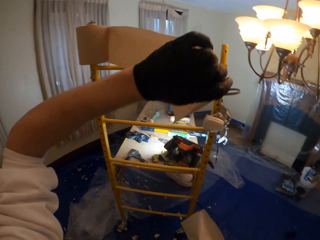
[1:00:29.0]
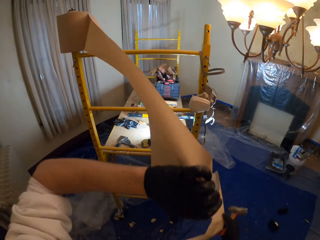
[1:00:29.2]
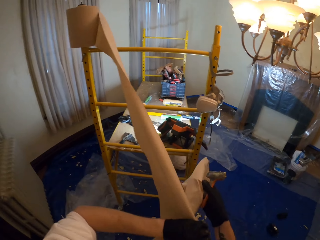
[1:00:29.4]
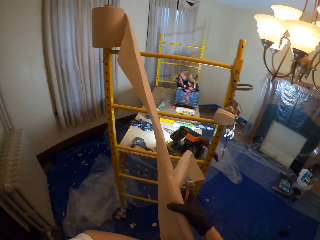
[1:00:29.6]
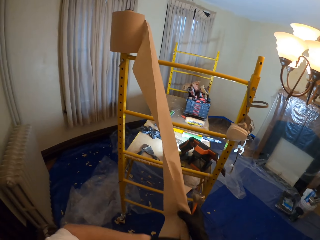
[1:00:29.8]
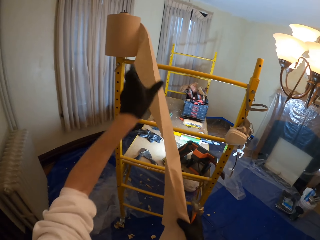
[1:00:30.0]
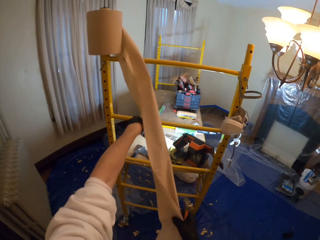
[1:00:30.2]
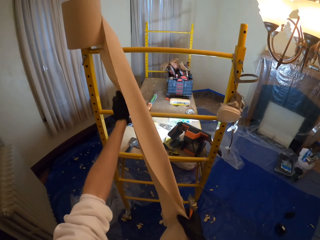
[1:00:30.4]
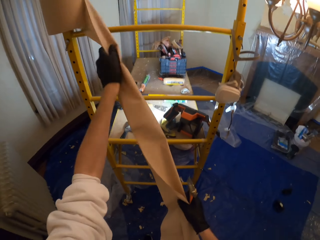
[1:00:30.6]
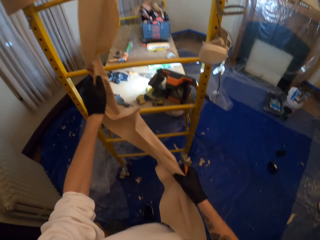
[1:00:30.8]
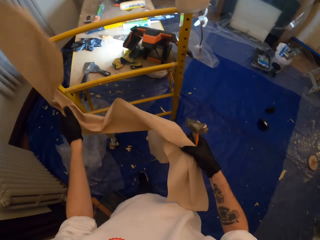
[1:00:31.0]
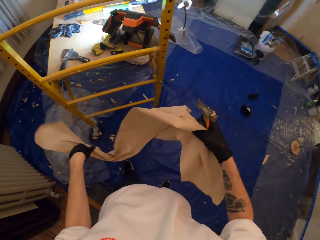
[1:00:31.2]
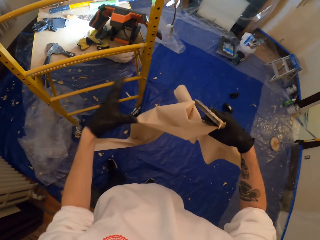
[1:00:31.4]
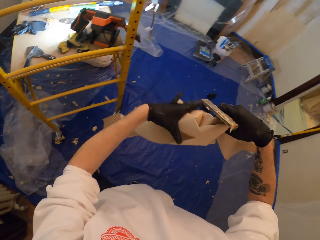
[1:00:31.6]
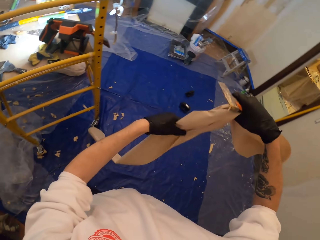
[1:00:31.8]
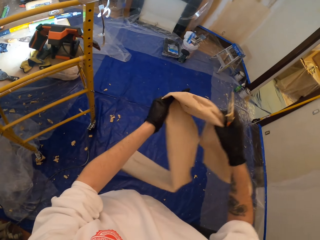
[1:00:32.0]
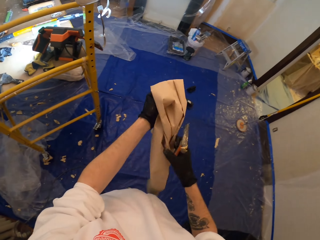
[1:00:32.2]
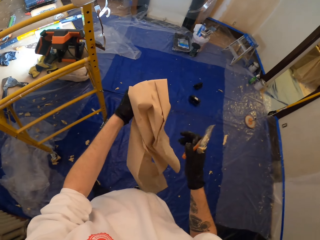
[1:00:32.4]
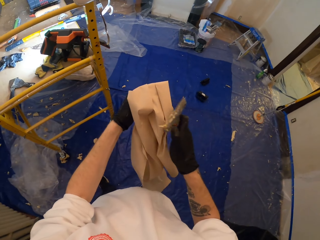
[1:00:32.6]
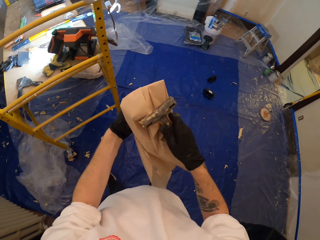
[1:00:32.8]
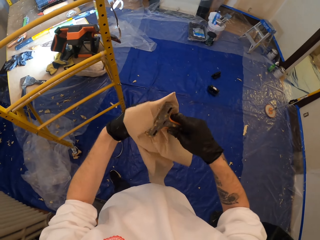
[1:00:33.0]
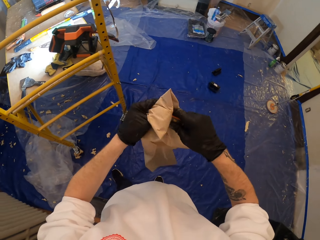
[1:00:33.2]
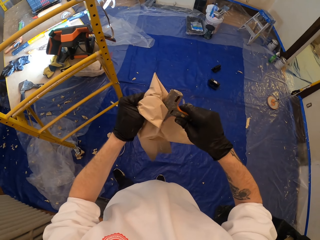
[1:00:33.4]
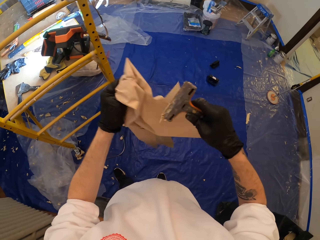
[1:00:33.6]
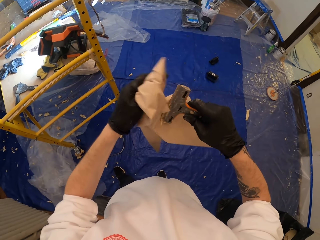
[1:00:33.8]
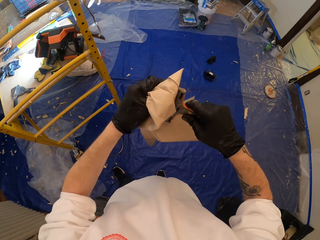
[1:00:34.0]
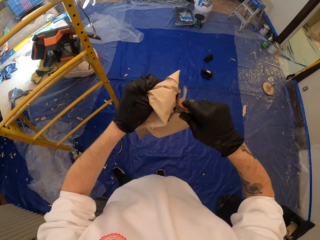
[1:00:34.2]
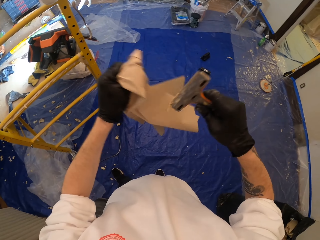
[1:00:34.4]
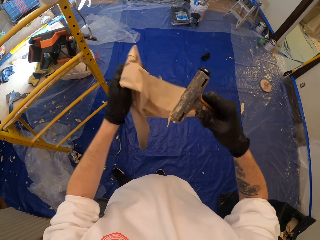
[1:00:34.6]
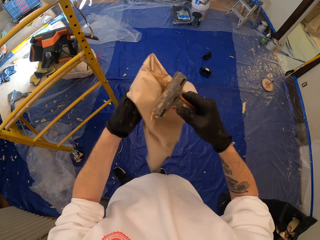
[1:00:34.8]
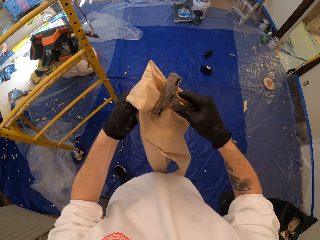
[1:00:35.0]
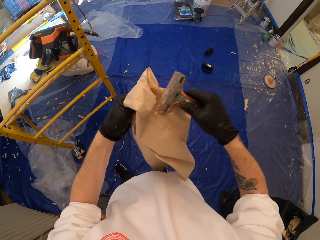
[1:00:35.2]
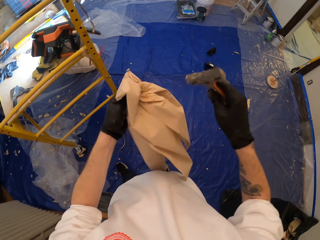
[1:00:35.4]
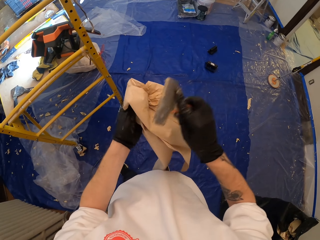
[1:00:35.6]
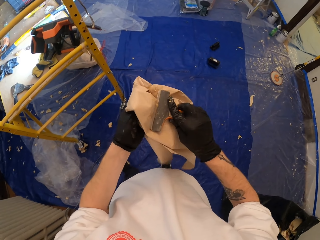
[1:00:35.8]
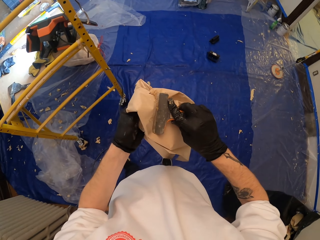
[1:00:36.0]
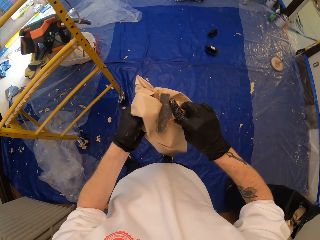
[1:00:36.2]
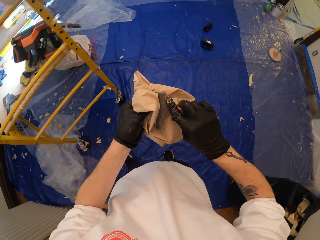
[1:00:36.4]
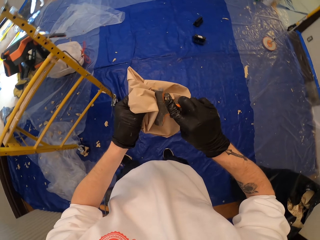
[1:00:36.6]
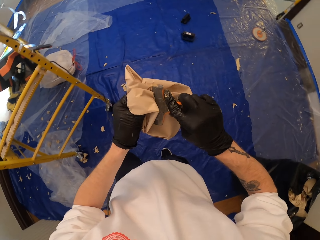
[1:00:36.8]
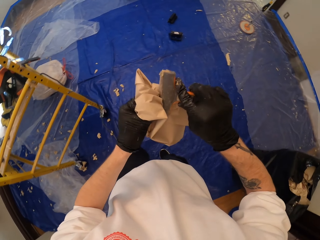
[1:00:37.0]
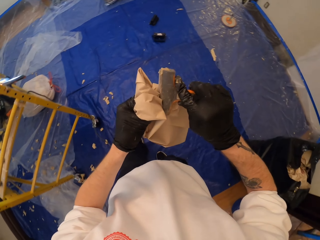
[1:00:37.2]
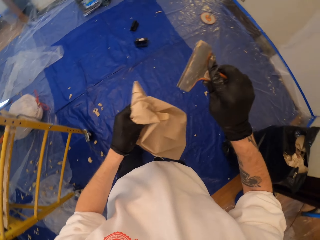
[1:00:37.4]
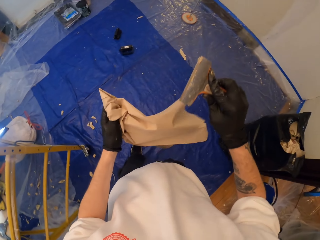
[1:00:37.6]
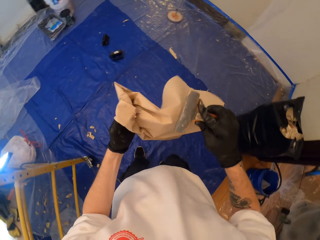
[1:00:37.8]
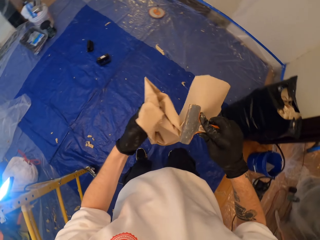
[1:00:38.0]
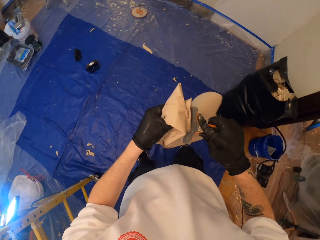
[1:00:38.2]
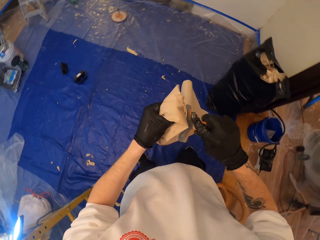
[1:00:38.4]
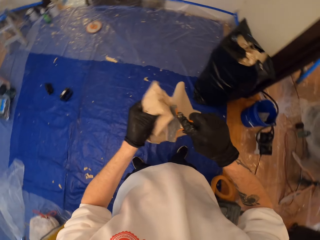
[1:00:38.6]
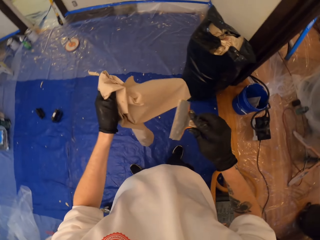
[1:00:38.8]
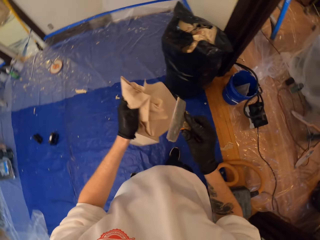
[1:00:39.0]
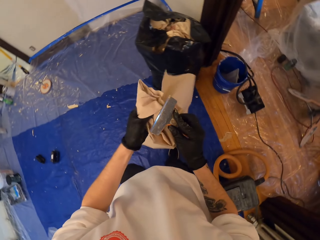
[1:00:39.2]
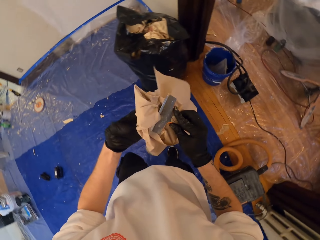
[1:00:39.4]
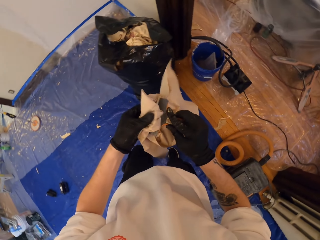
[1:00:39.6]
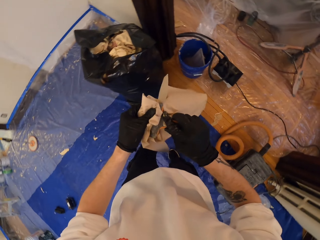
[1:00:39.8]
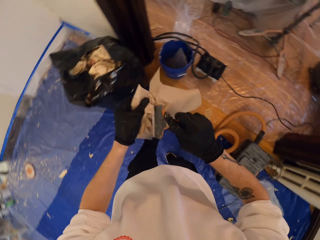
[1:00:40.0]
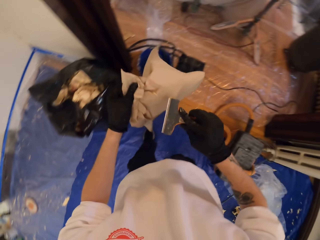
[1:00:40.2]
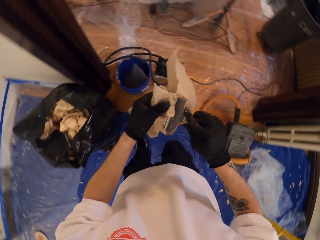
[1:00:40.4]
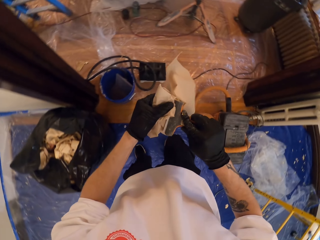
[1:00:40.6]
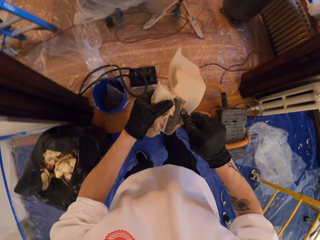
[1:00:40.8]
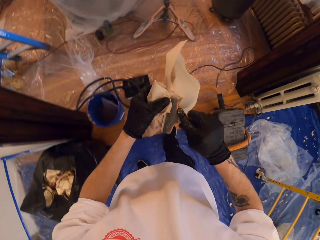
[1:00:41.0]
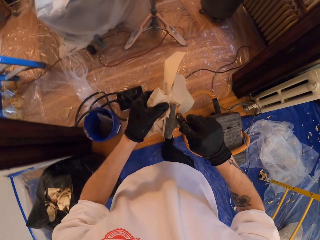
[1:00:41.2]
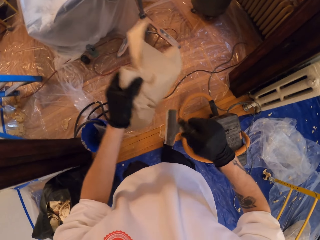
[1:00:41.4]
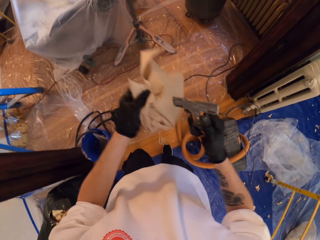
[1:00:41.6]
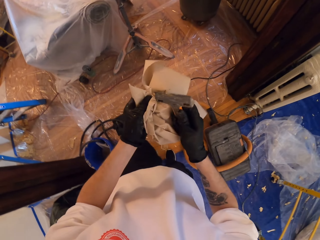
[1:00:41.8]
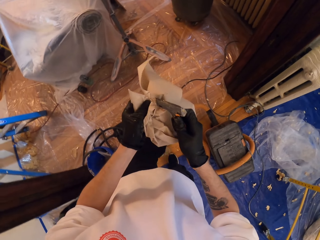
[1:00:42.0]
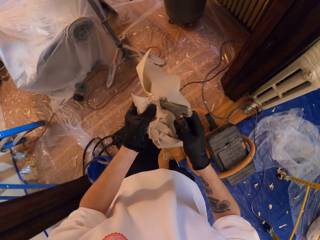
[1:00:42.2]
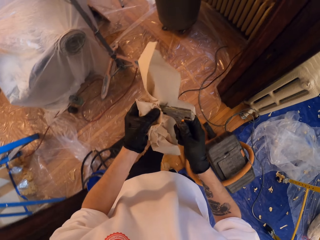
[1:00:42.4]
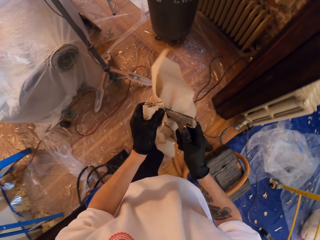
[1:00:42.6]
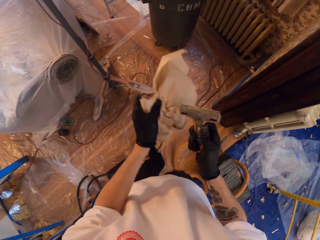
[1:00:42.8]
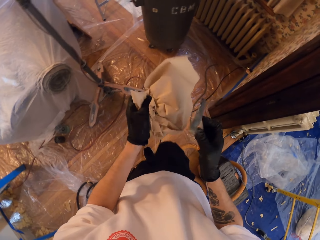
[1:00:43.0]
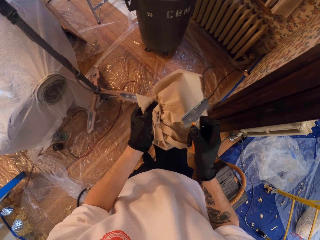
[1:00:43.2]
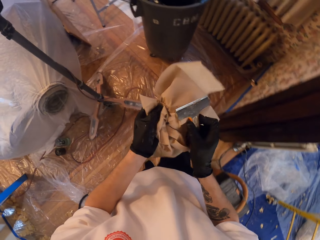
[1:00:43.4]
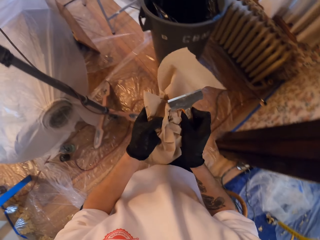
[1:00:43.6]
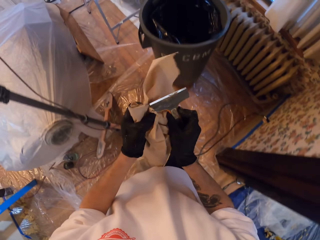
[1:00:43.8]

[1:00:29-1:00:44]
The camera wearer wipes the scraper with a paper towel. They walk around. They wipe the scraper with the paper towel again and walk around.

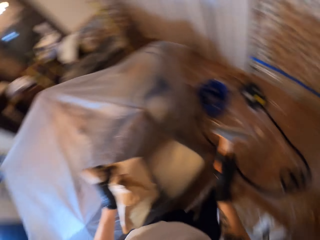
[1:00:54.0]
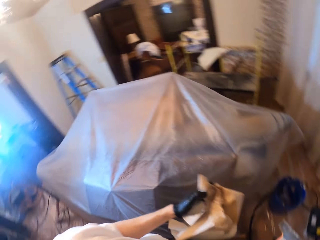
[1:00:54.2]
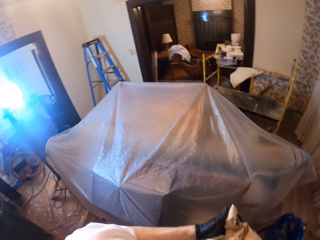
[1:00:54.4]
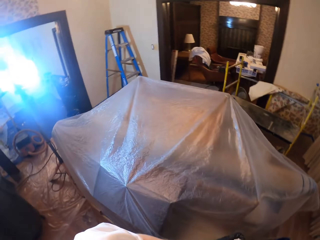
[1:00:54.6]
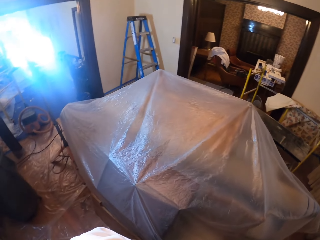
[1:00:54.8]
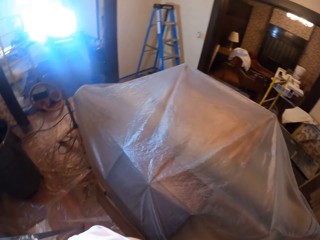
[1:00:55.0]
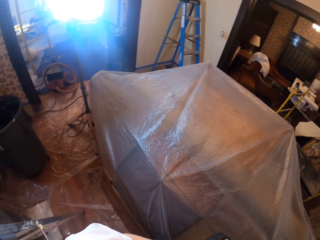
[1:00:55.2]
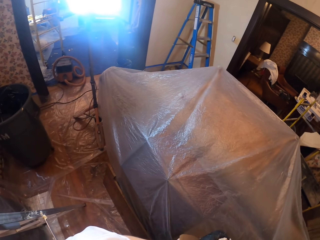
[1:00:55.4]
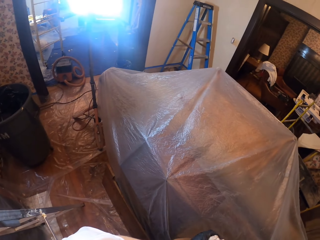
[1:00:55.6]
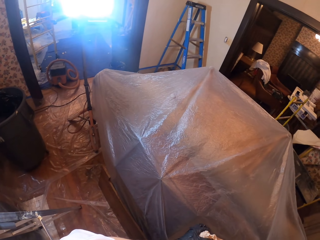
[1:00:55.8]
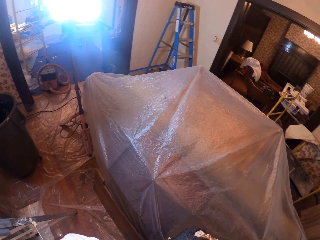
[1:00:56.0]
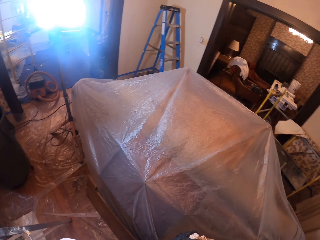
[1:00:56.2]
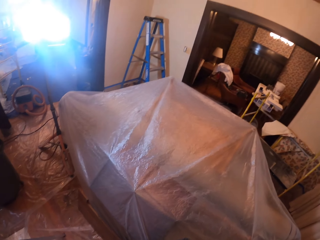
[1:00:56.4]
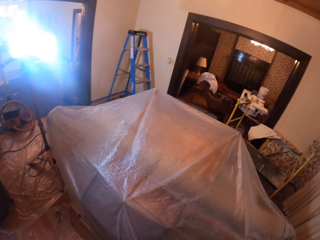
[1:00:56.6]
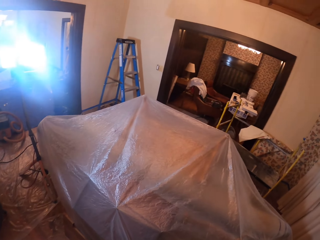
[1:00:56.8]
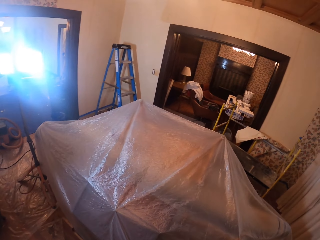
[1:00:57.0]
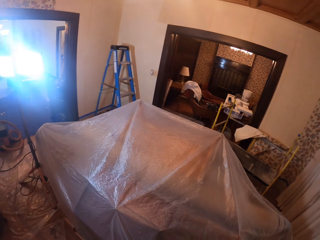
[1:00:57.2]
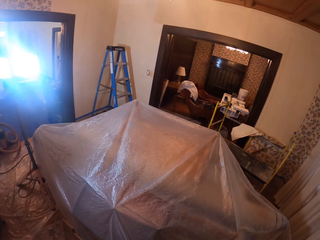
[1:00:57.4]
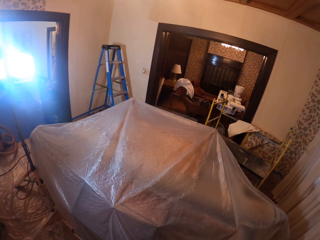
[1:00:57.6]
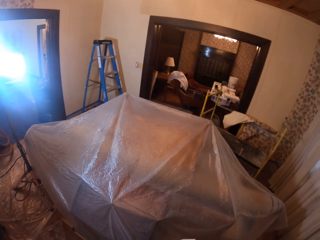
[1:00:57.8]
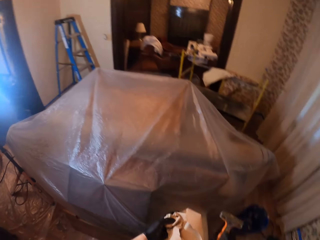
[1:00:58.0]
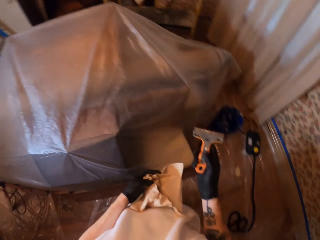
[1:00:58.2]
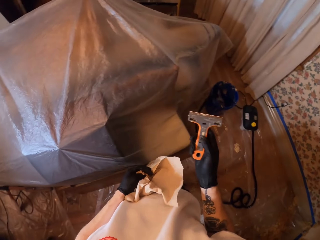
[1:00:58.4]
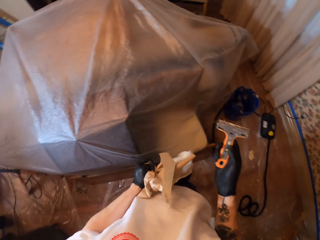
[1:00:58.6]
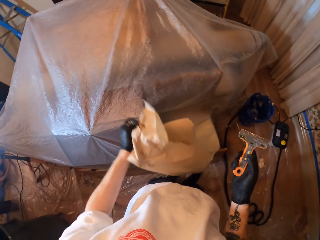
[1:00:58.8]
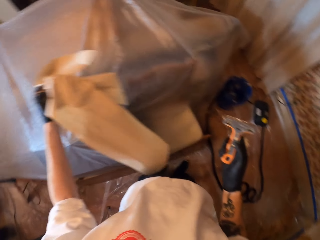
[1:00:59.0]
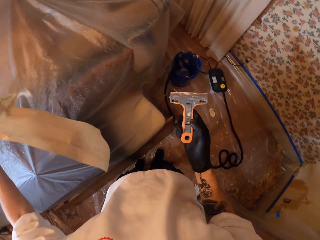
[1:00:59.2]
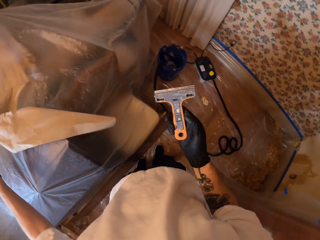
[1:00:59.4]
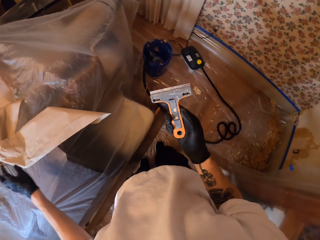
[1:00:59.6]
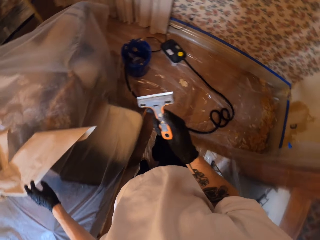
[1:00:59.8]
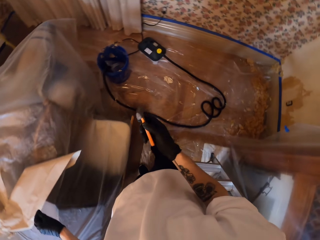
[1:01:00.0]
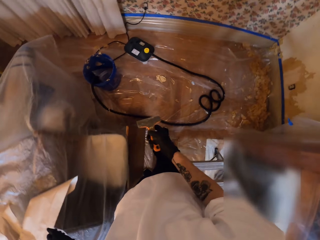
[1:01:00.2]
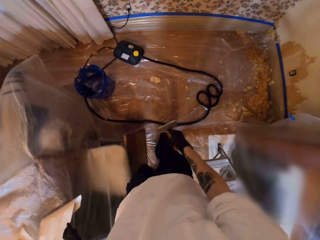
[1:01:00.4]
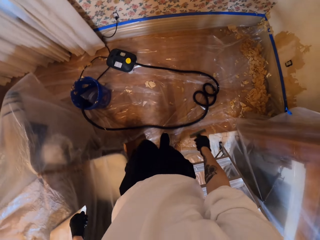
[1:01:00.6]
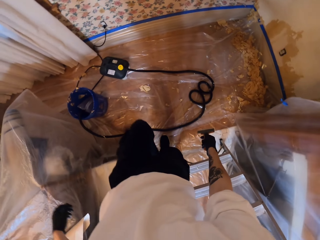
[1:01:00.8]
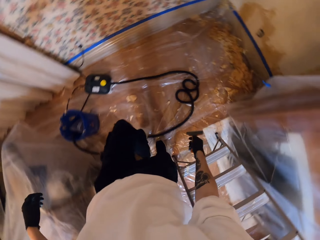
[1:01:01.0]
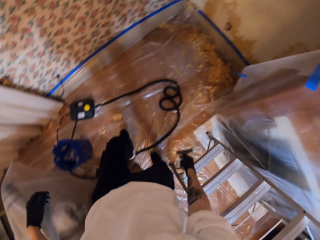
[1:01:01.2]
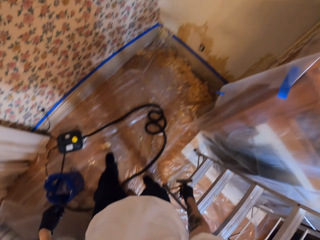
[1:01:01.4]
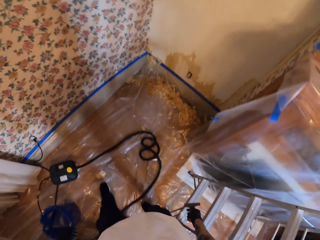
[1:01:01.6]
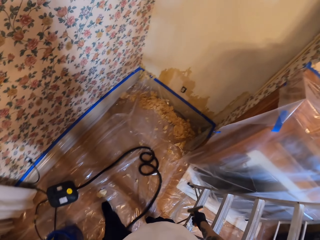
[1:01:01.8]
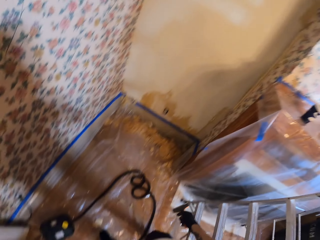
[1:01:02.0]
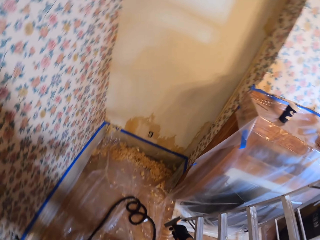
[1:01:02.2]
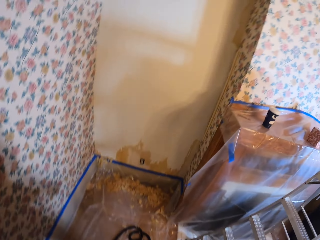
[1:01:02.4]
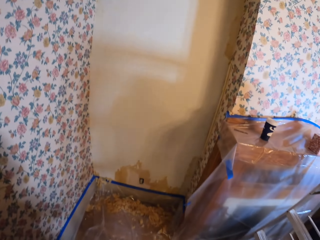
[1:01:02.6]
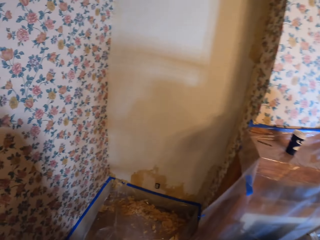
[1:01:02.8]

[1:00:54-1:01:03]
The camera wearer puts the paper towel on the polythene.
